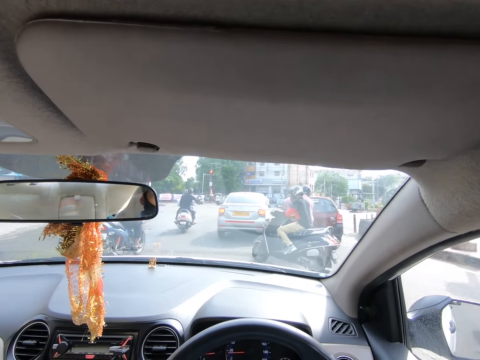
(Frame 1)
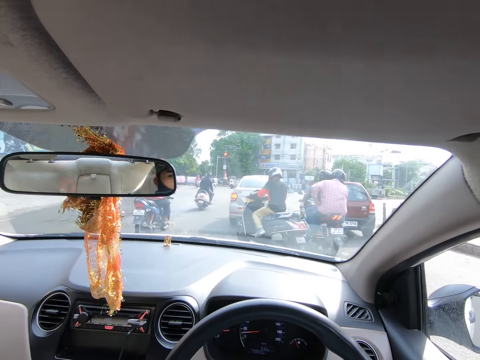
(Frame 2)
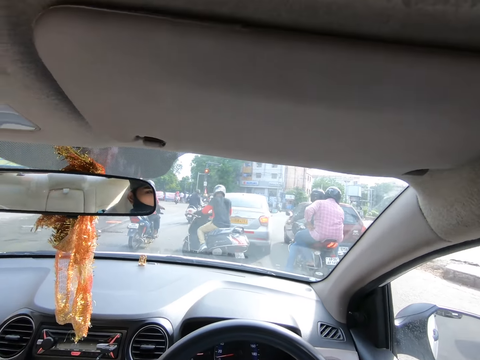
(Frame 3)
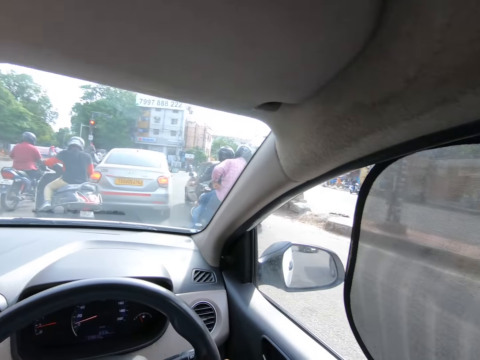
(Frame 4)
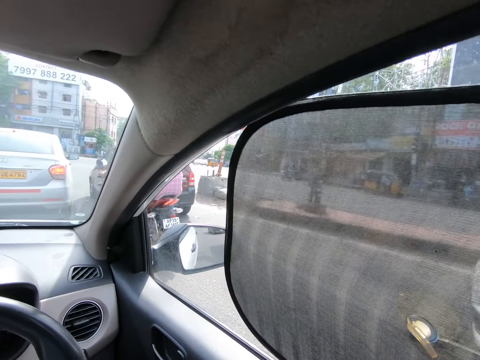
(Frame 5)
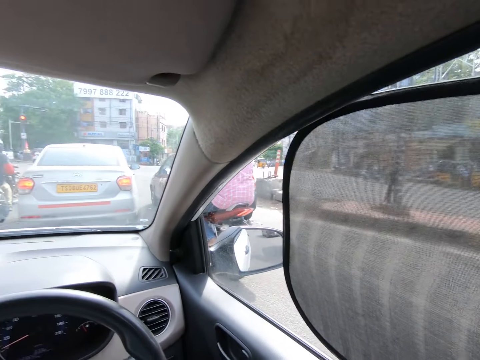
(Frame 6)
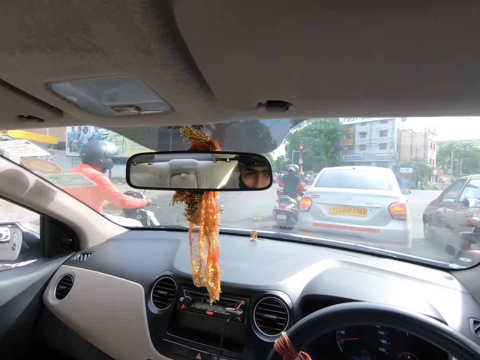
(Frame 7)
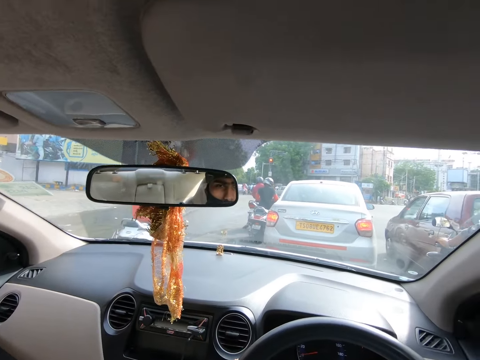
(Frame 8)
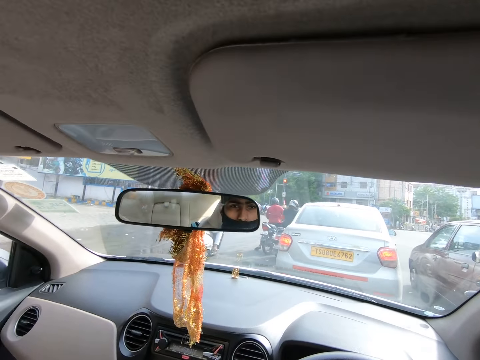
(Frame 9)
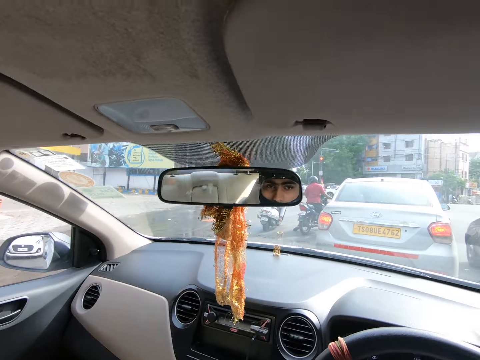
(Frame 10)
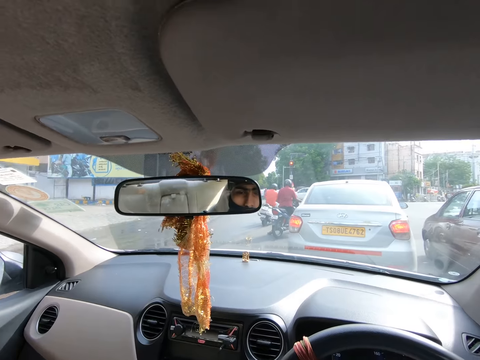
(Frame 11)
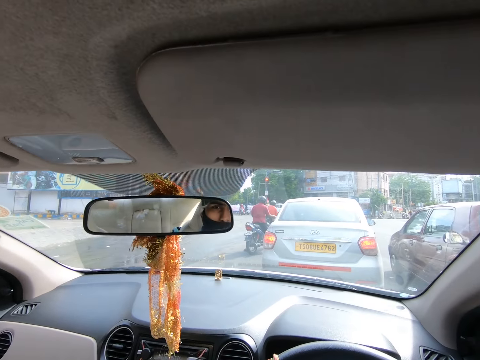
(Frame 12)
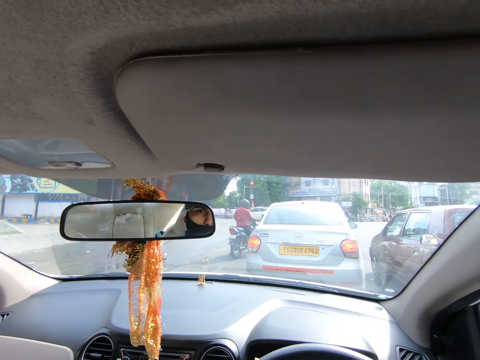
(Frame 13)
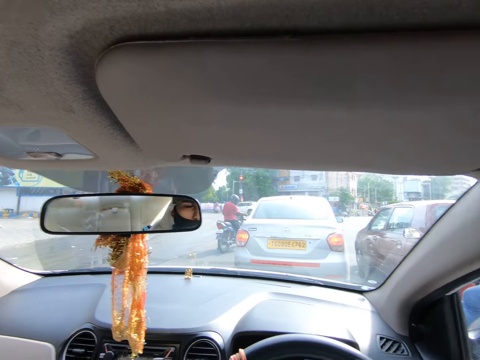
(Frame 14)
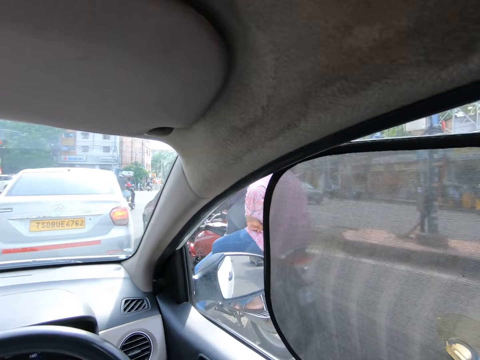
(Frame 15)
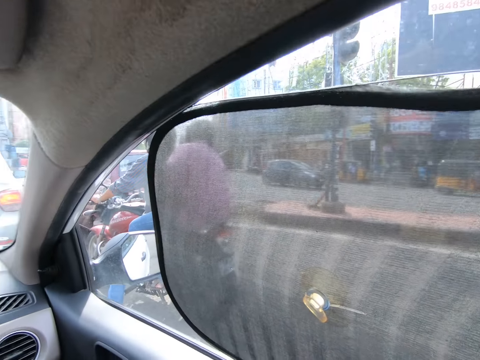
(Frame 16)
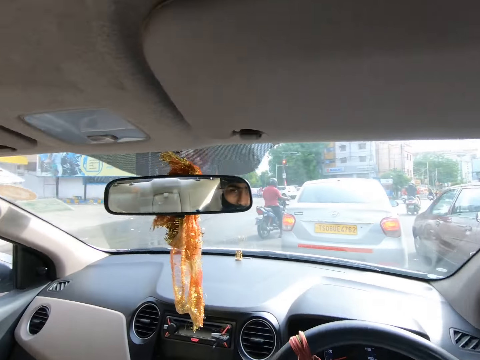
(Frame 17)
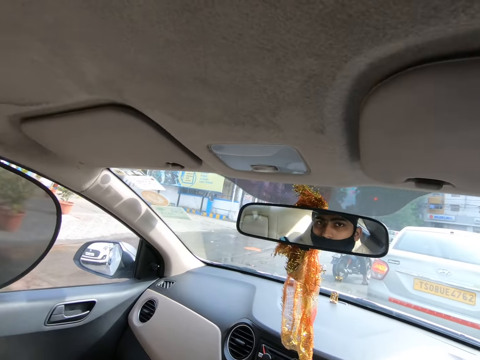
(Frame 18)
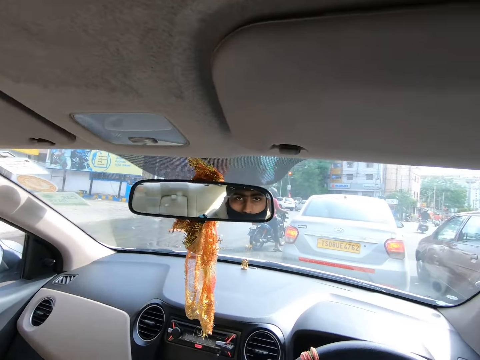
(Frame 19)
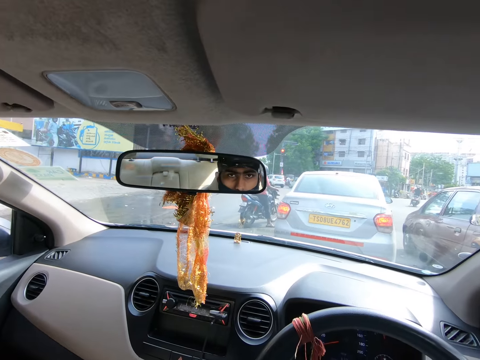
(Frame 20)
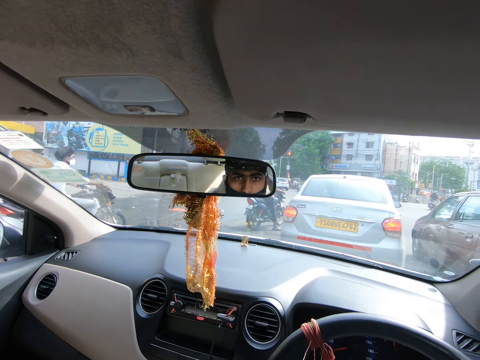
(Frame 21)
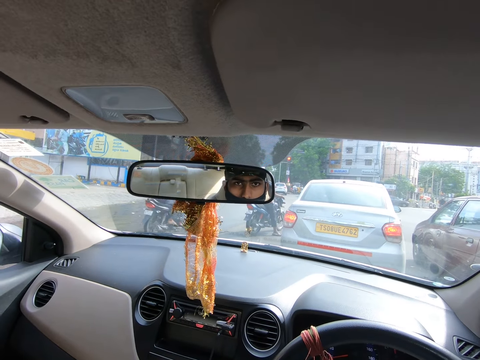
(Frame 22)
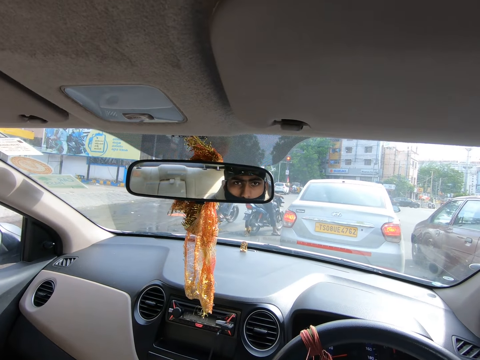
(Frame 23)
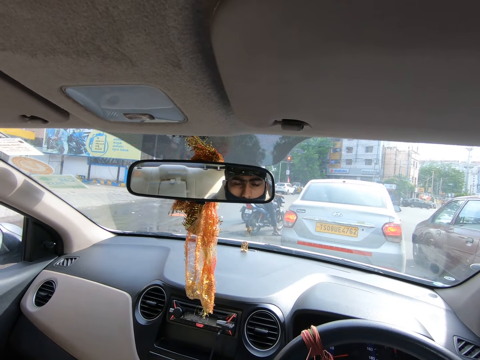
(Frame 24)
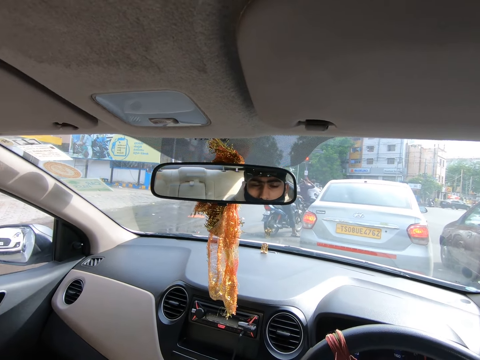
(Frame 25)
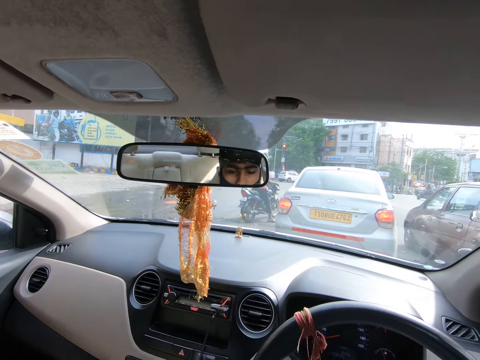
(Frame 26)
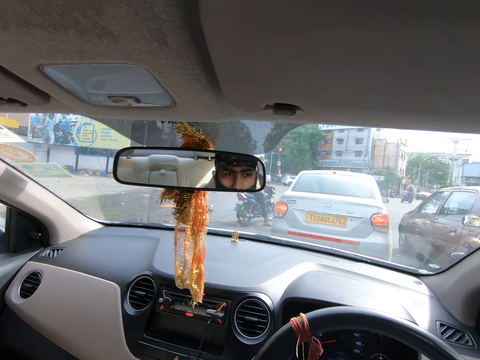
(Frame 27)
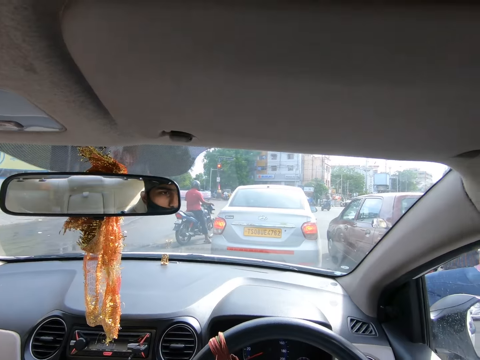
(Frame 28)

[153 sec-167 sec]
The camera wearer parks behind a car. A motorcycle drives past the camera wearer. The camera wearer looks around the car. A motorcycle drives past the camera wearer.

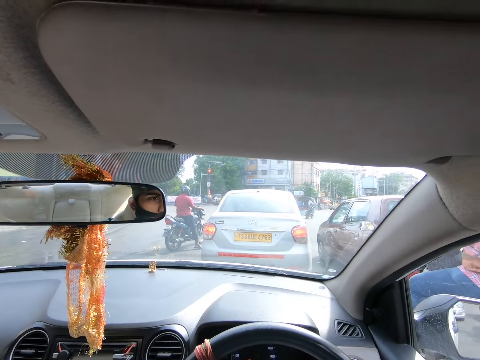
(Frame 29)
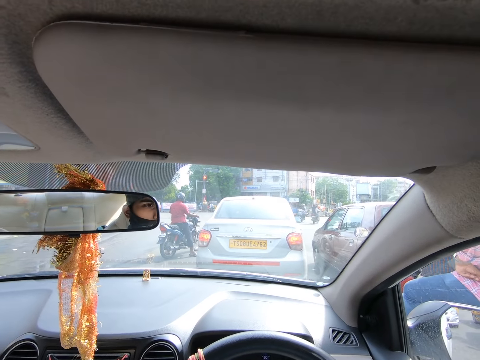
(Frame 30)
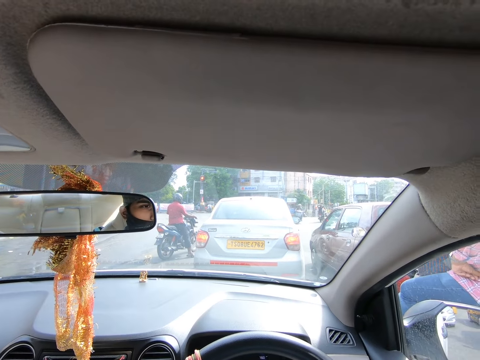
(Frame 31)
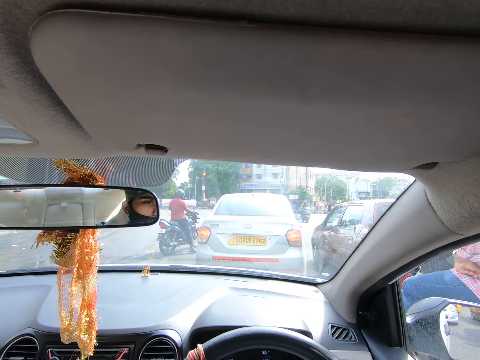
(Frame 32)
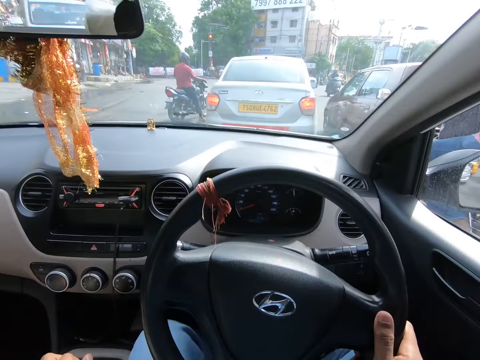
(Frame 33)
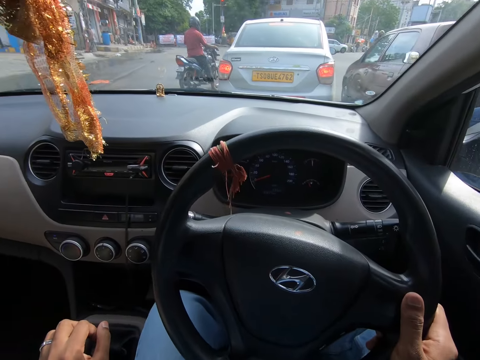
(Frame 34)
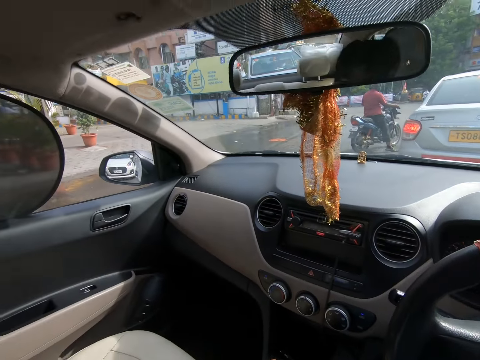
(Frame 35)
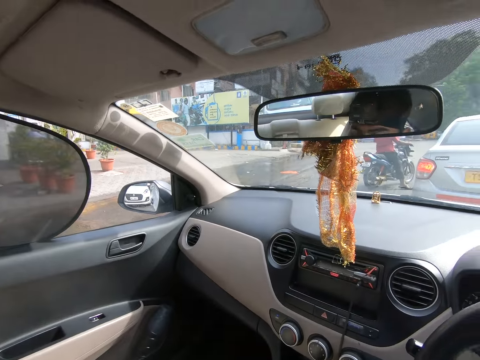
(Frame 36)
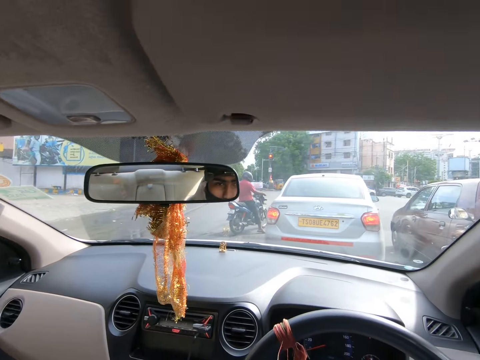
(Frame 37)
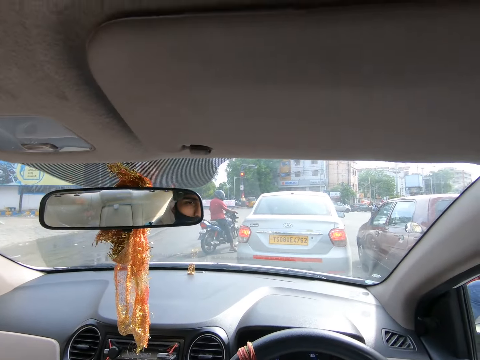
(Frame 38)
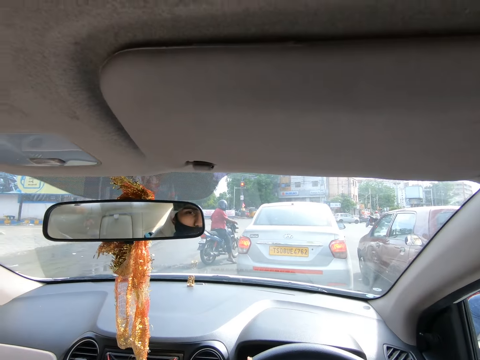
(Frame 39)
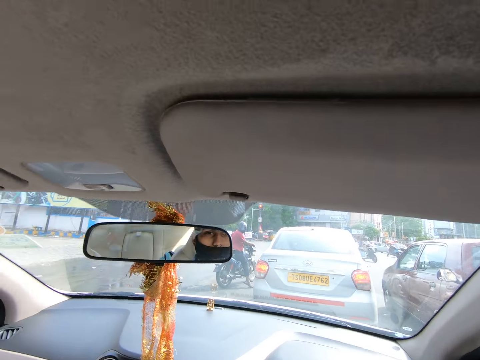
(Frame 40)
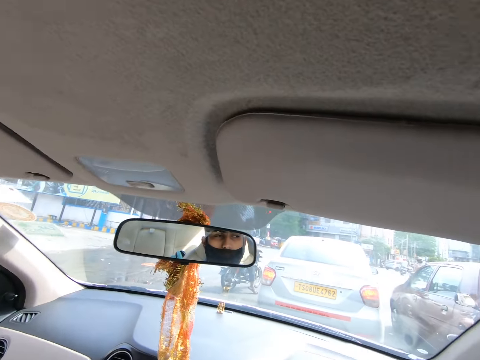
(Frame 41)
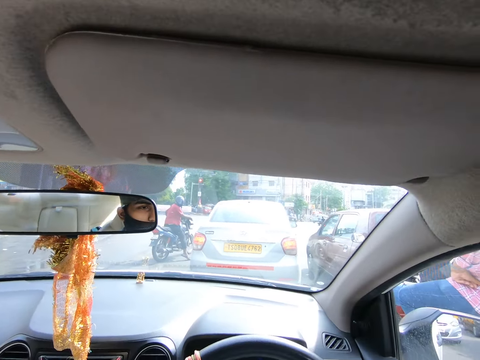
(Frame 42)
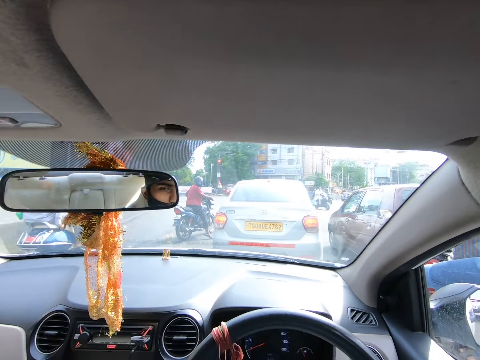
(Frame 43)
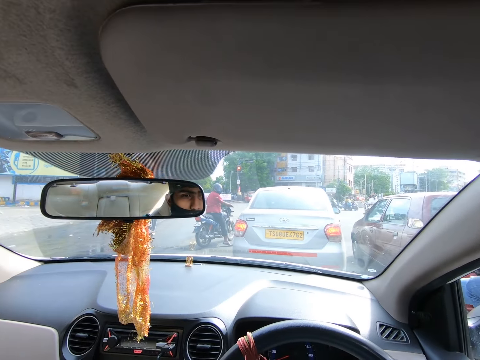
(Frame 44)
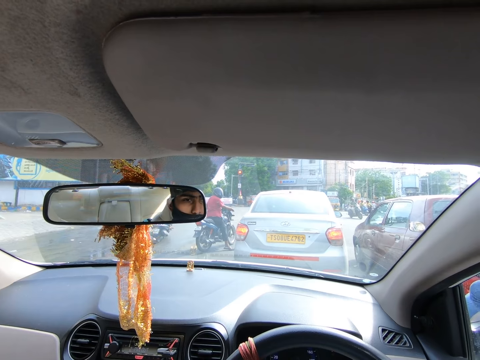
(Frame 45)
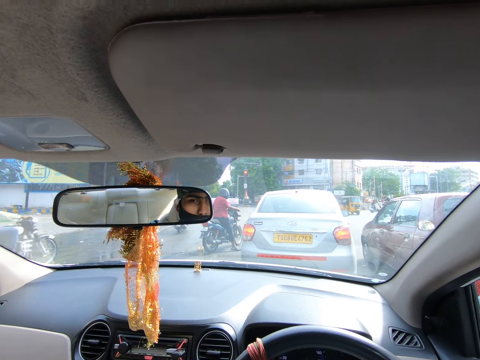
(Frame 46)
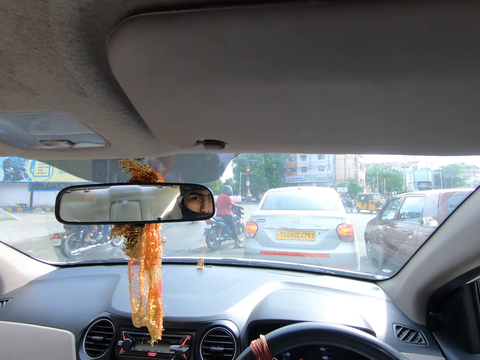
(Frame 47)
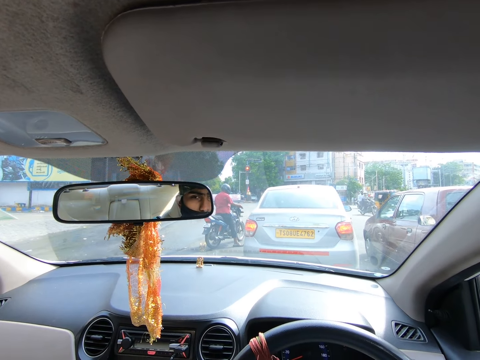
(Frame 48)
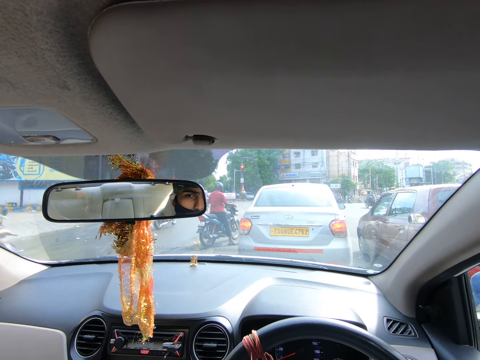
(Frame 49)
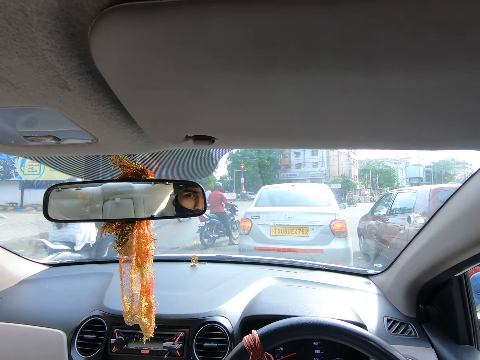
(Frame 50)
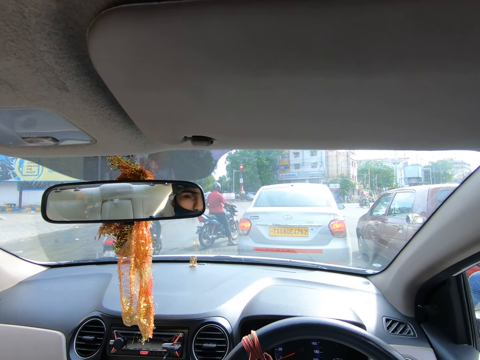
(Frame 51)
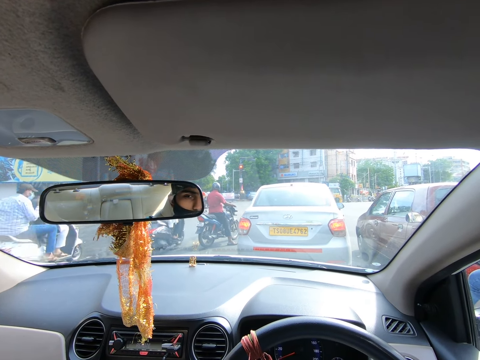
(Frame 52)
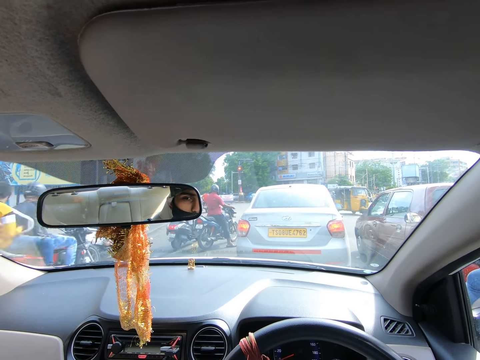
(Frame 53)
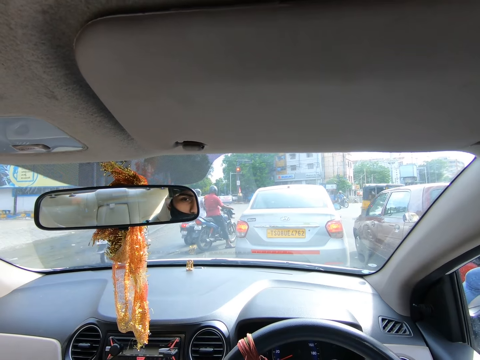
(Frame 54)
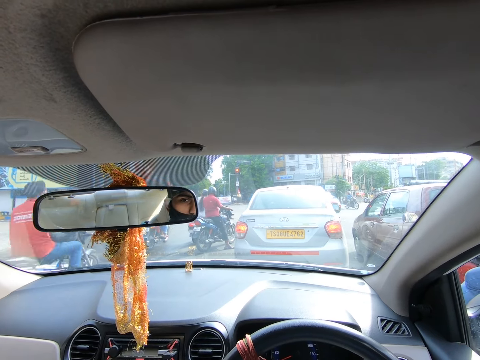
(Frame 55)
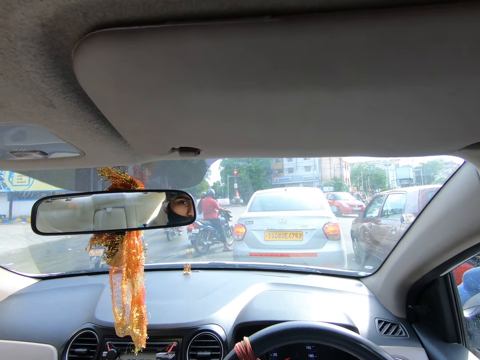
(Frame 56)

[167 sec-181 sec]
The camera wearer looks inside the car and looks around the car. A motorcycle drives past the camera wearer repeatedly.
